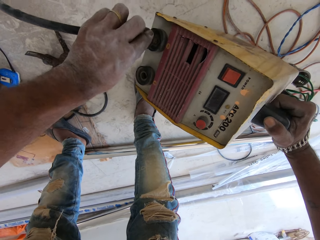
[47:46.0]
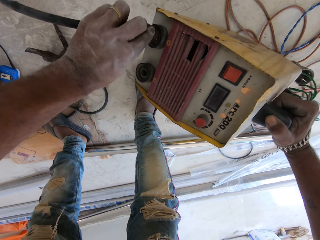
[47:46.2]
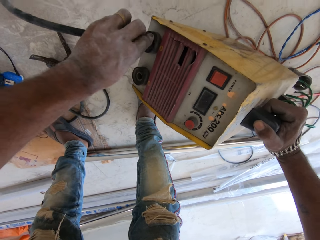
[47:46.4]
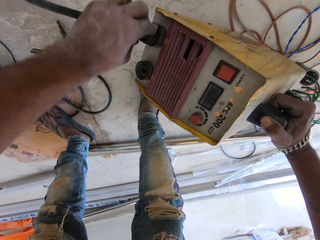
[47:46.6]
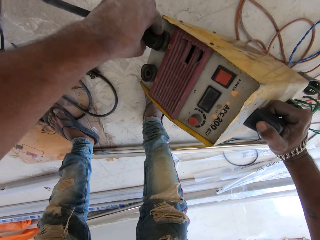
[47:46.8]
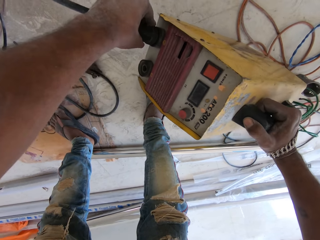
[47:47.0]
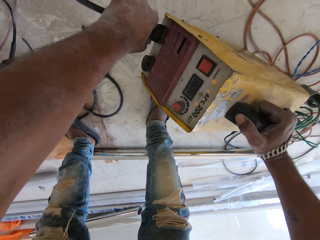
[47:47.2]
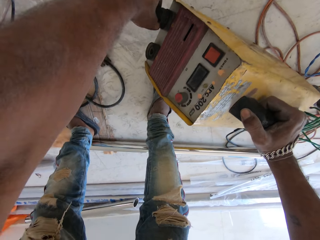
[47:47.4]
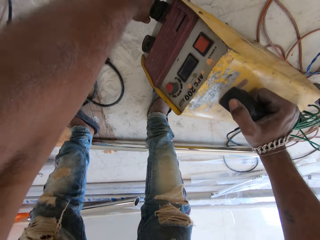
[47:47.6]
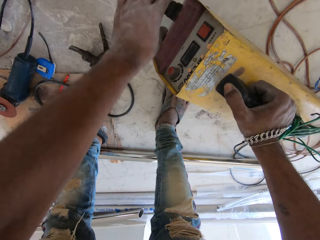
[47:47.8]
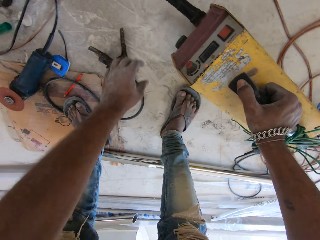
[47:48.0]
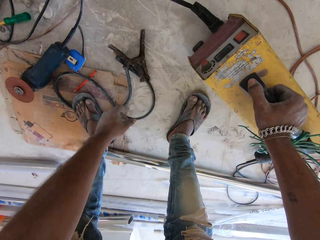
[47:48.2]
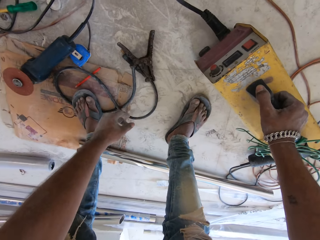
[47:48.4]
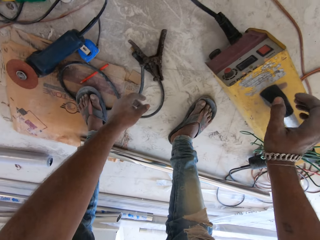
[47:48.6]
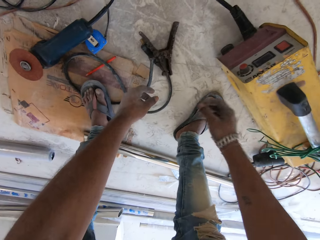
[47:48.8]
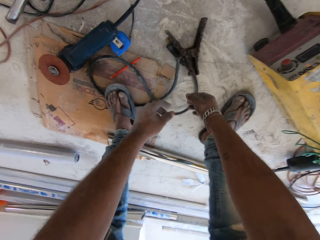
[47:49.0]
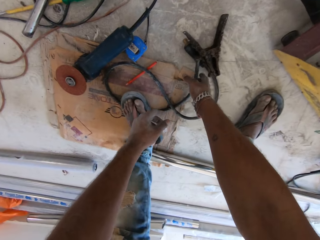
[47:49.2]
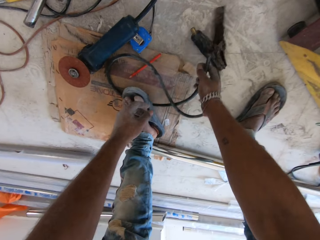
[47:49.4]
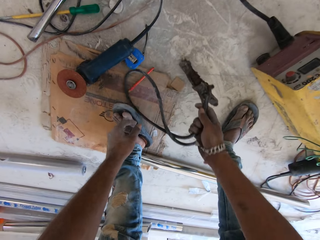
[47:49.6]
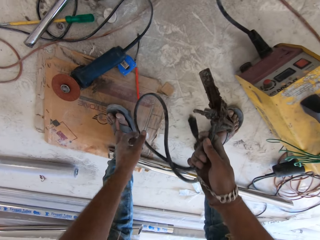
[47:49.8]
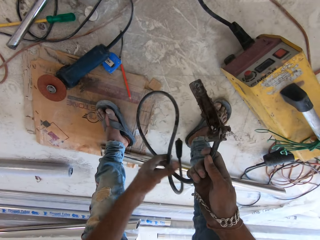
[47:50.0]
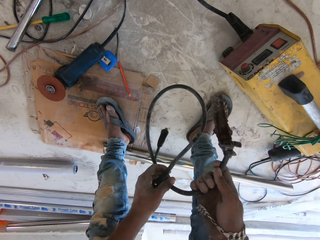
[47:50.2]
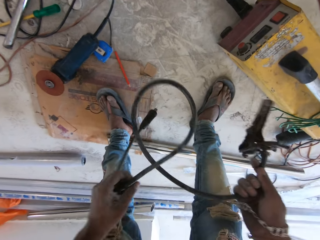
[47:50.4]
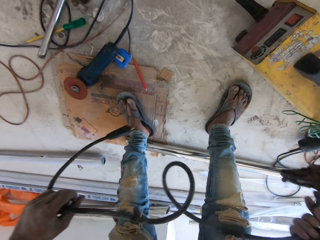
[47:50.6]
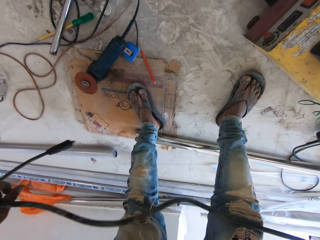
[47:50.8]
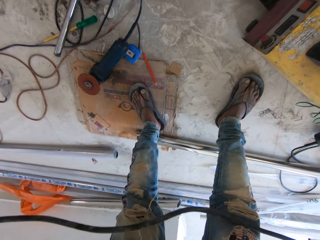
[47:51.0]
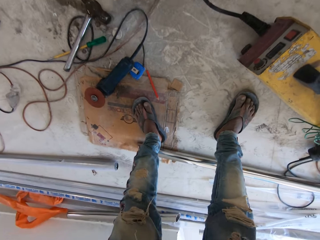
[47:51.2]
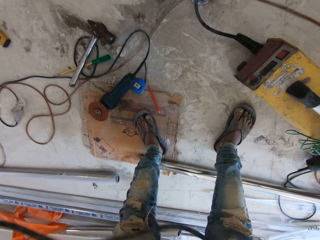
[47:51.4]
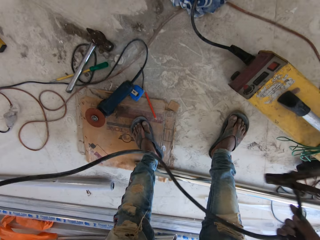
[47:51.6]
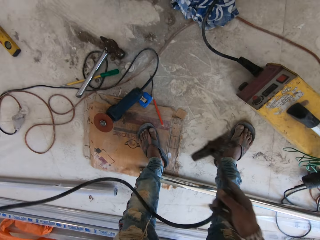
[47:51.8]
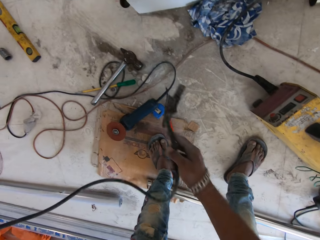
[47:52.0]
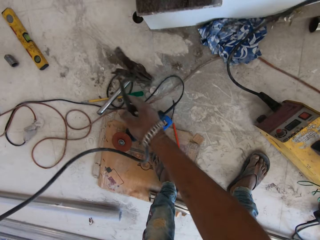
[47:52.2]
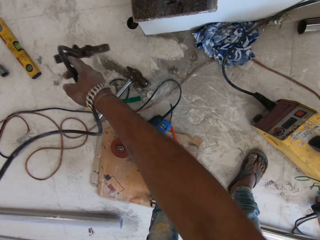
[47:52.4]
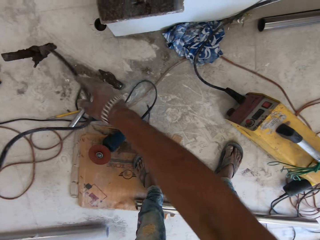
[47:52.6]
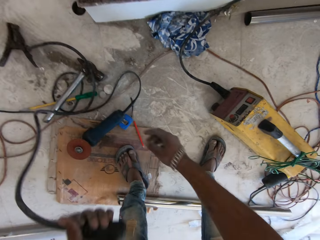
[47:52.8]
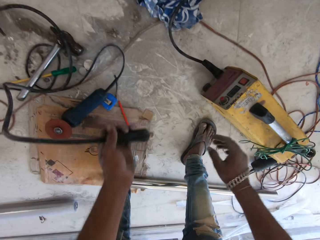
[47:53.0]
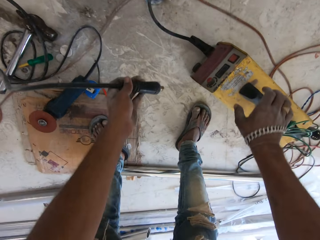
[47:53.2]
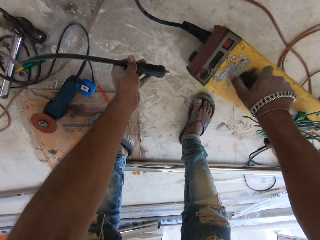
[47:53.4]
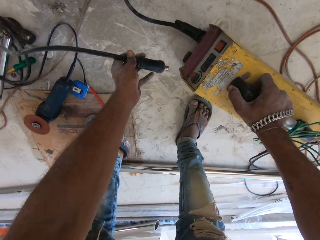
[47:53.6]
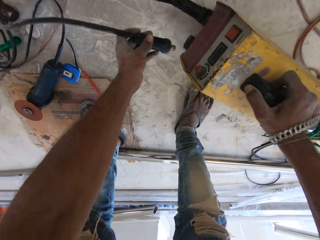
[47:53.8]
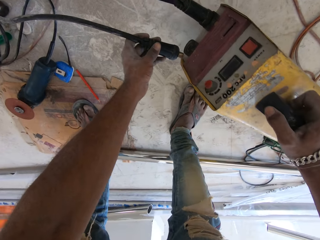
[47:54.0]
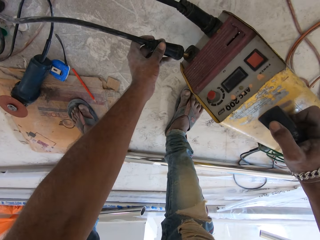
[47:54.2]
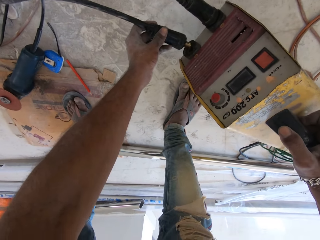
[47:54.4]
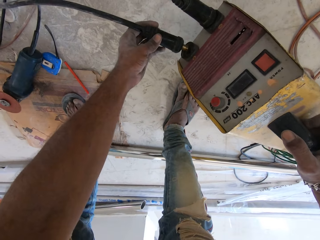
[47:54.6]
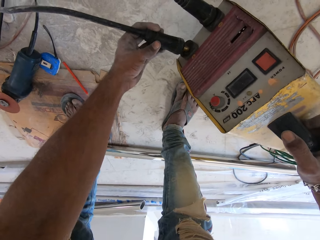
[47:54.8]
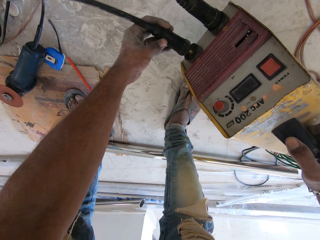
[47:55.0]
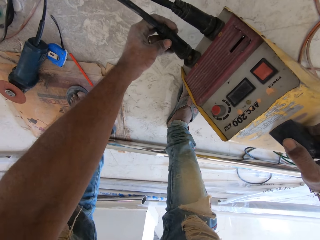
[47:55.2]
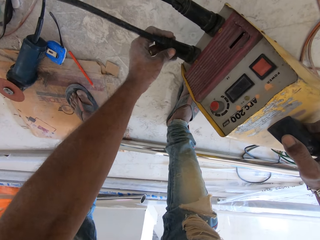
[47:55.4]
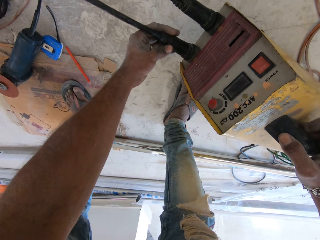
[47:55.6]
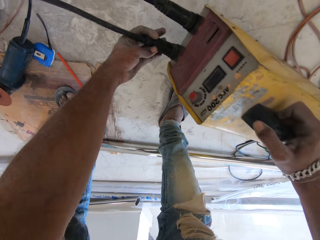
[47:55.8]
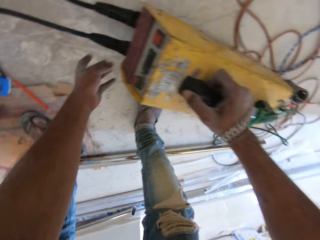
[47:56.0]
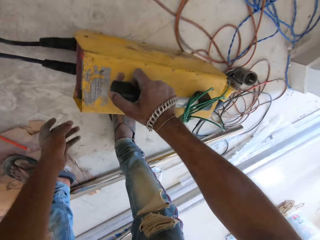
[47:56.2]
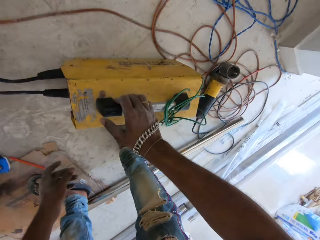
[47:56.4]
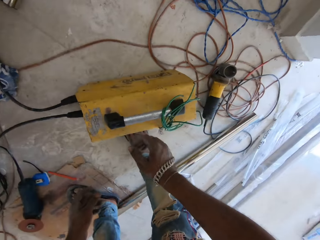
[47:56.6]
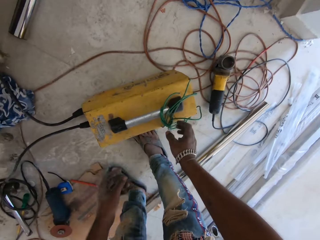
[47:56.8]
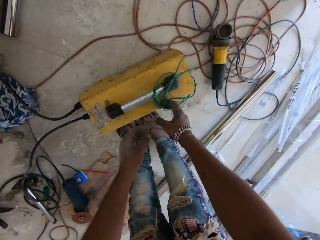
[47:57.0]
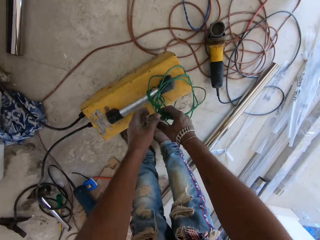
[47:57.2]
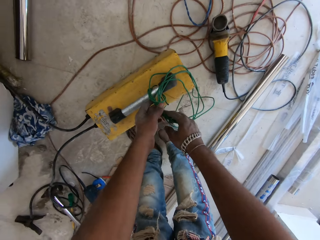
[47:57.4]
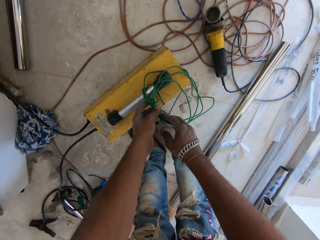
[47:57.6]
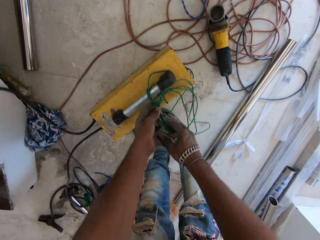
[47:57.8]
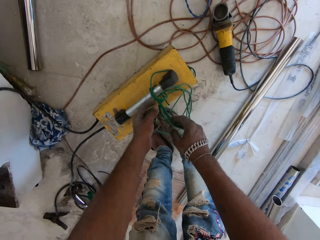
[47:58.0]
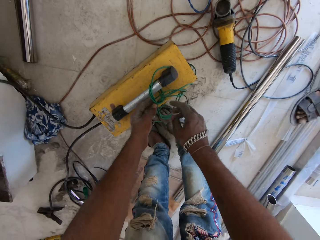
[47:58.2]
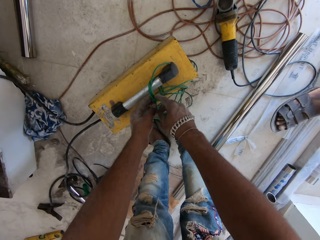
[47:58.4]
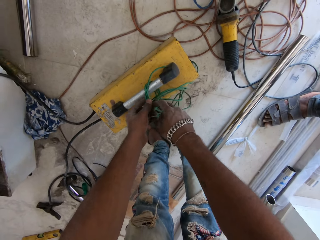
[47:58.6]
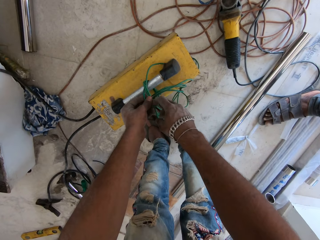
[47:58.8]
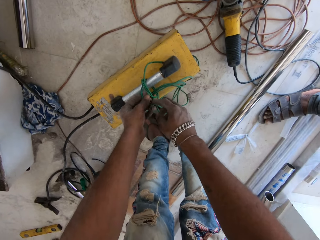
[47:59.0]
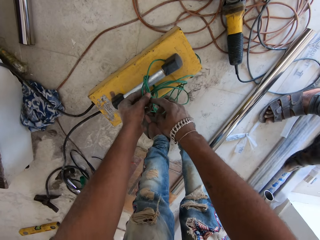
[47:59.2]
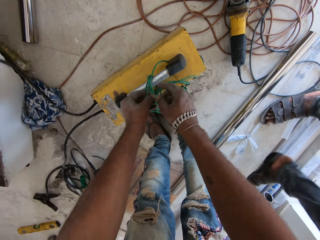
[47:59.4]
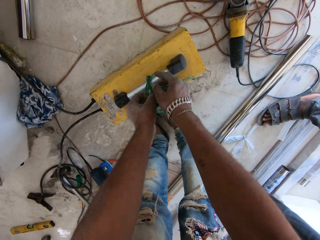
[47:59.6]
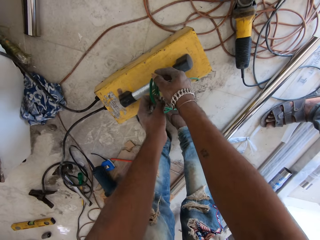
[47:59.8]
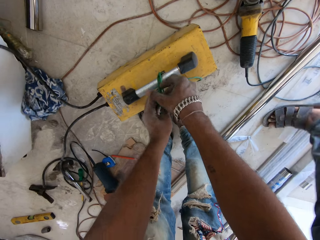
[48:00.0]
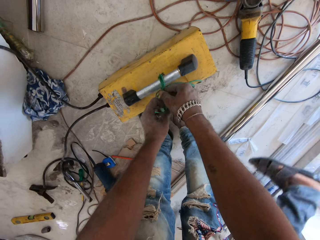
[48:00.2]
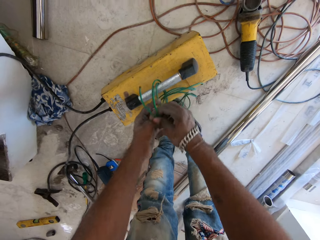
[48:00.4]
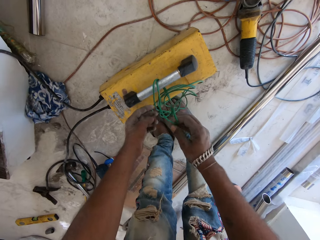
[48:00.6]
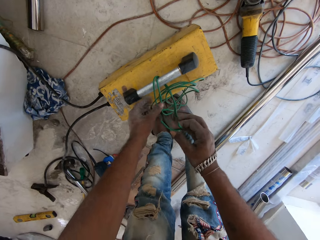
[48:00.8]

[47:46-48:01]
The camera wearer drops the puller bonnet on the floor with his right hand. He picks the wire from the floor with his right hand. He holds the wire with both hands. He drops the wire on the floor with his right hand. He lifts the puller bonnet from the floor with his right hand. He plugs the wire in his left hand to the puller bonnet in his right hand. He drops the puller bonnet on the floor with his right hand. He loosens a wire on the puller bonnet with both hands.

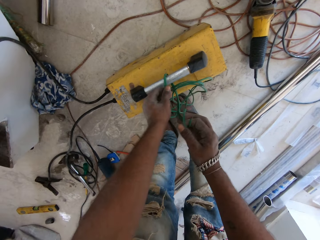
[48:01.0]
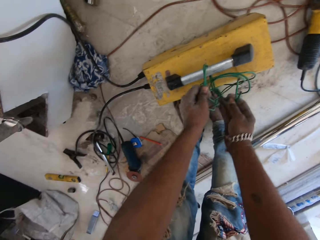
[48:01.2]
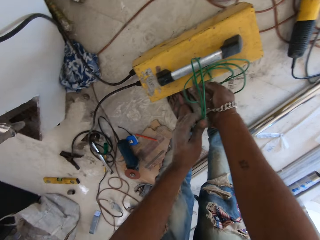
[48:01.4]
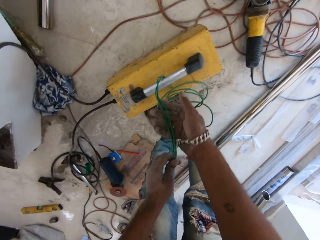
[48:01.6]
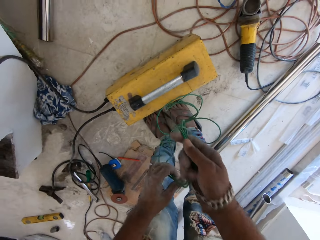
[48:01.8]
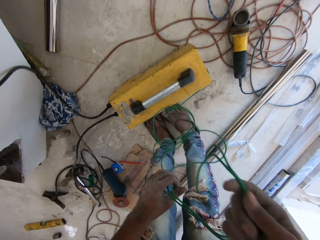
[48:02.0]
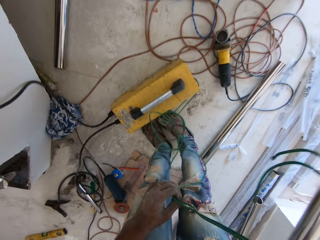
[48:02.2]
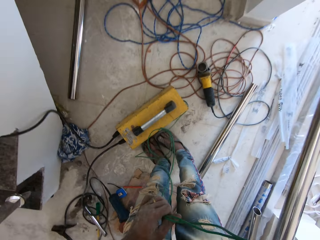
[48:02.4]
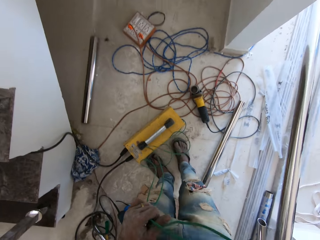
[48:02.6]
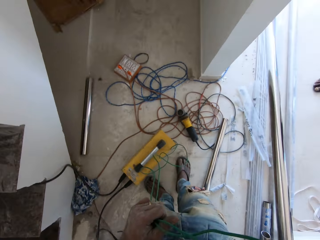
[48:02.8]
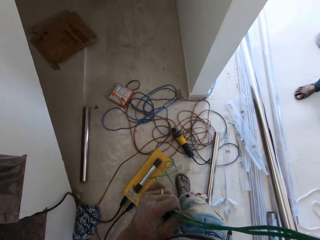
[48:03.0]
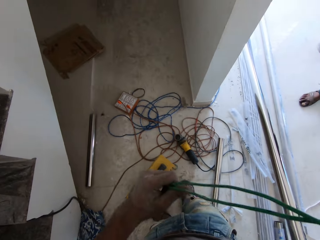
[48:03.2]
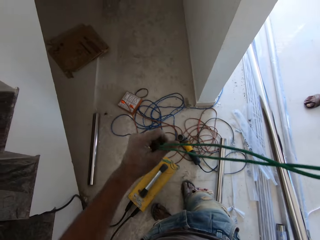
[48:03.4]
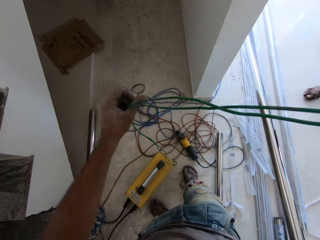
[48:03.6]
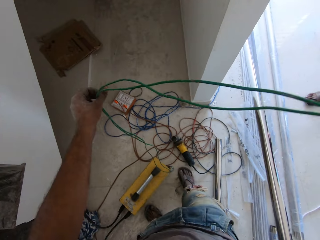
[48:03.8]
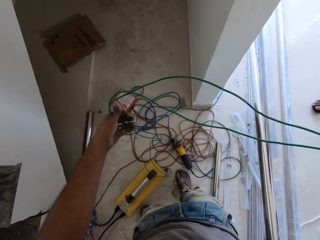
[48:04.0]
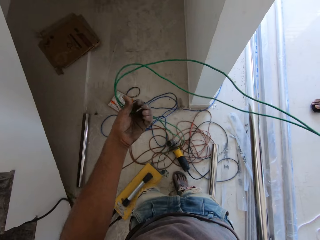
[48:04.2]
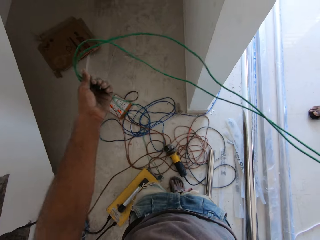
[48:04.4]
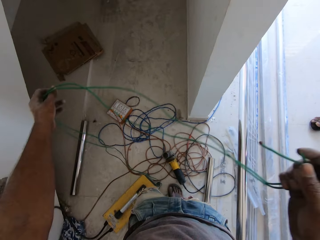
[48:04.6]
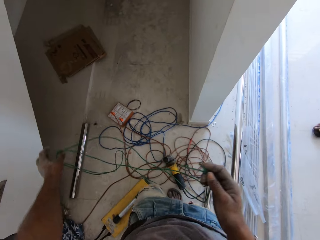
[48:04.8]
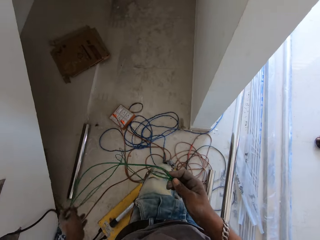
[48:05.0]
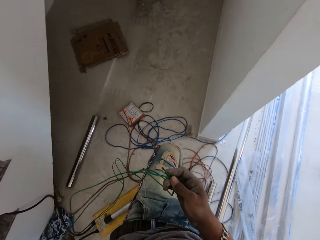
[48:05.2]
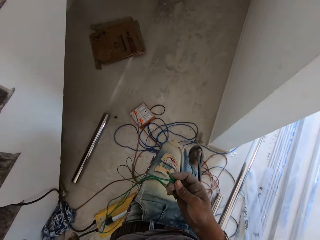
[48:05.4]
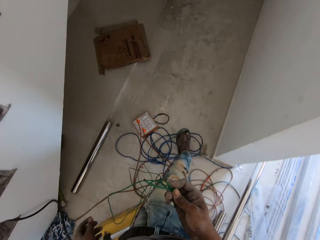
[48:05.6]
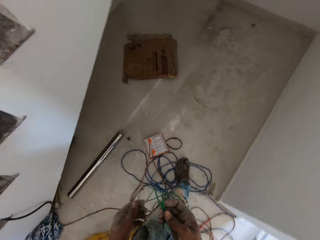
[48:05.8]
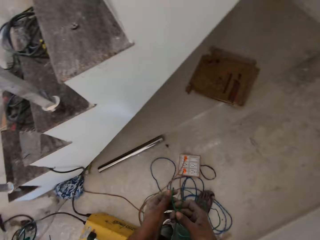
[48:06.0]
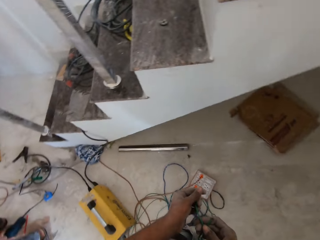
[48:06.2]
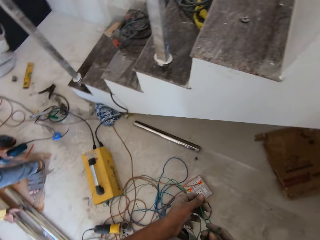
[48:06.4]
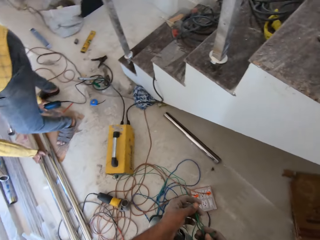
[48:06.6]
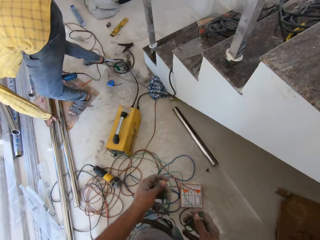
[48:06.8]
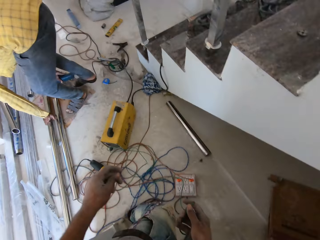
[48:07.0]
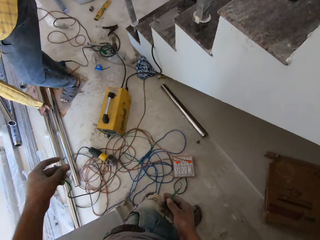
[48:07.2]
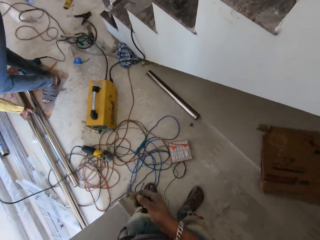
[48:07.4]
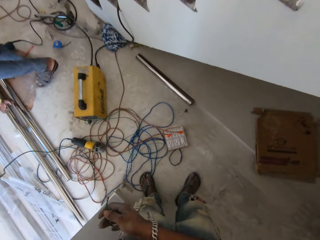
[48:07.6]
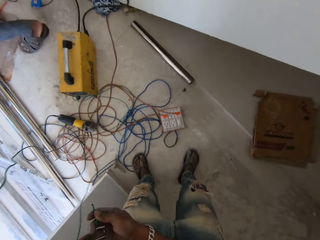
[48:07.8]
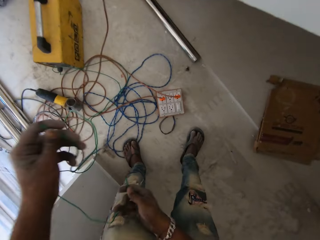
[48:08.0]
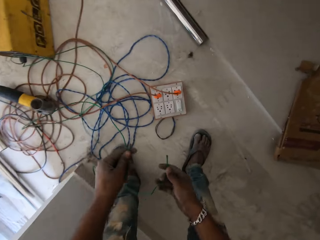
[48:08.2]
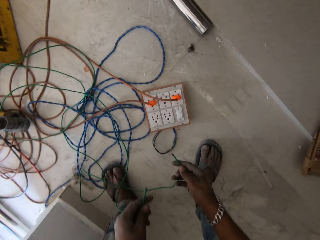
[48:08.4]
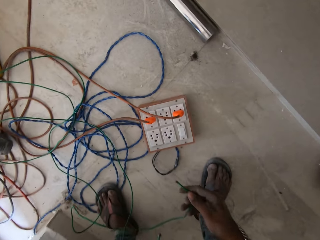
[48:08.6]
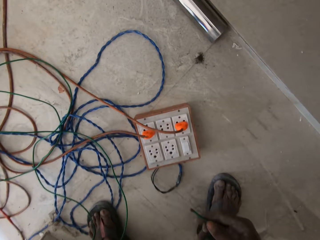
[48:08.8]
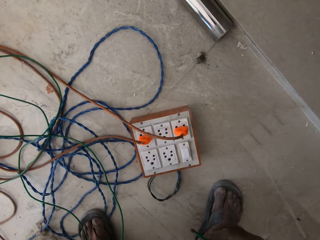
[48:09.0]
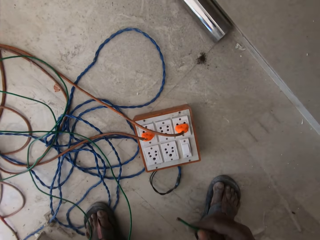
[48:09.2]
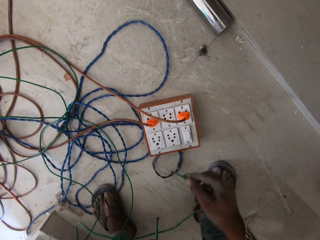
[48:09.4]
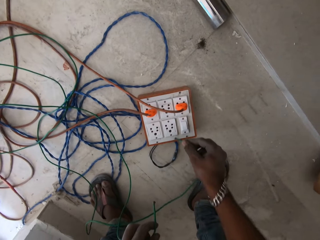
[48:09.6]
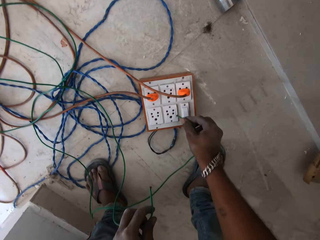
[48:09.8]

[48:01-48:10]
The camera wearer walks around.
